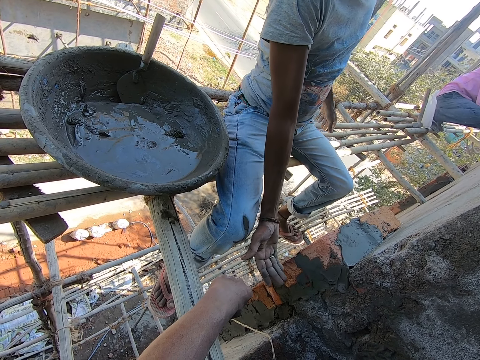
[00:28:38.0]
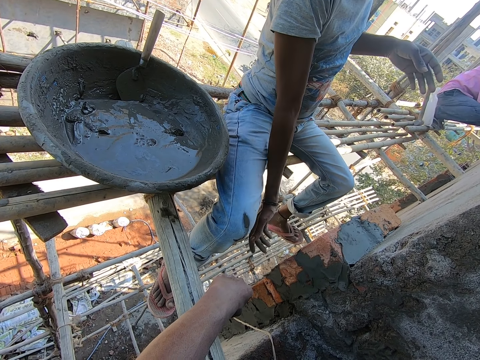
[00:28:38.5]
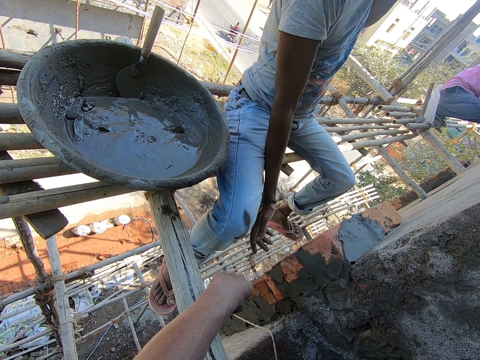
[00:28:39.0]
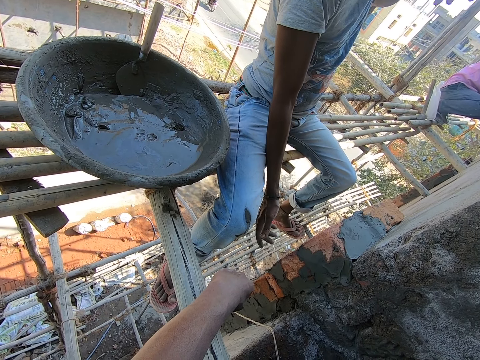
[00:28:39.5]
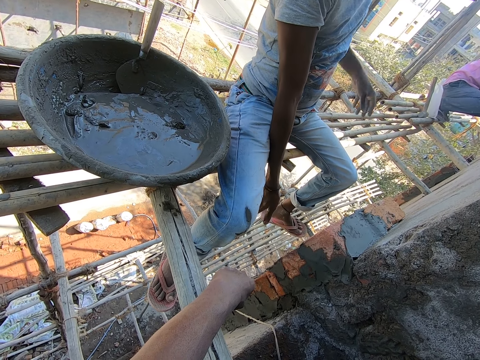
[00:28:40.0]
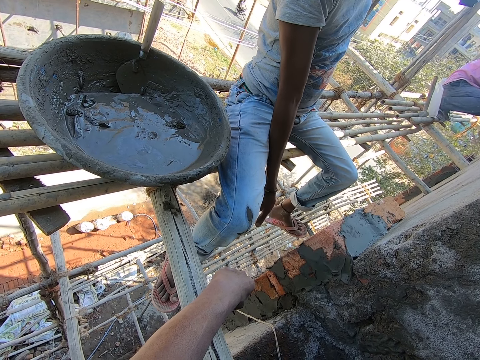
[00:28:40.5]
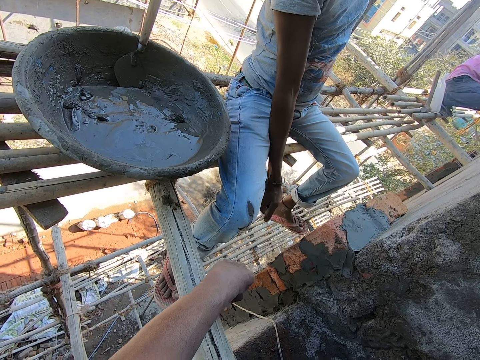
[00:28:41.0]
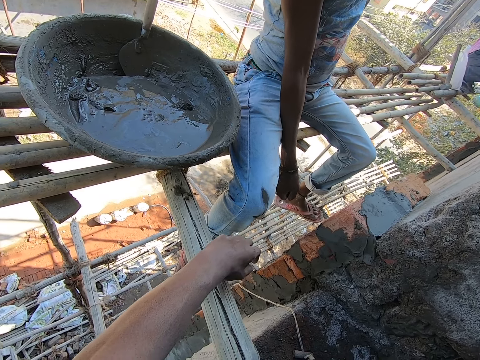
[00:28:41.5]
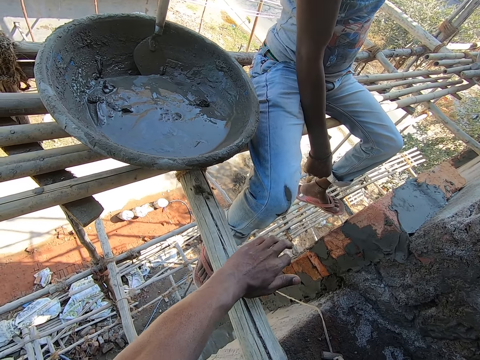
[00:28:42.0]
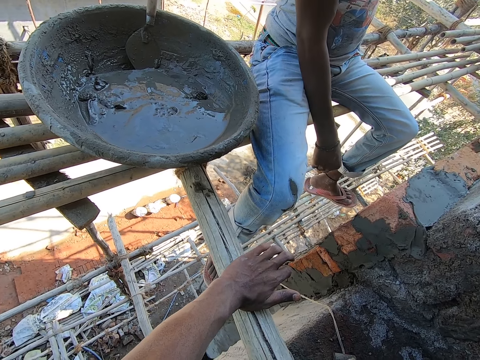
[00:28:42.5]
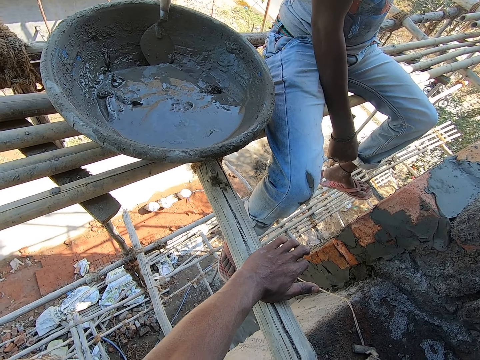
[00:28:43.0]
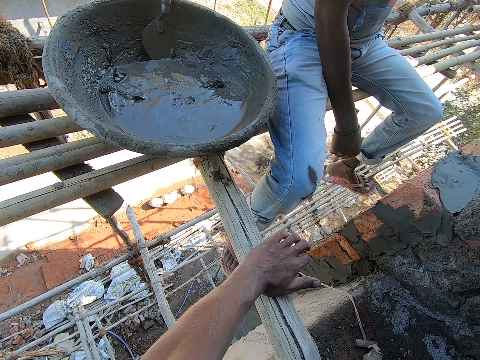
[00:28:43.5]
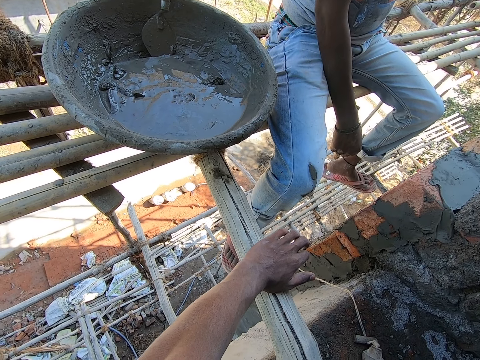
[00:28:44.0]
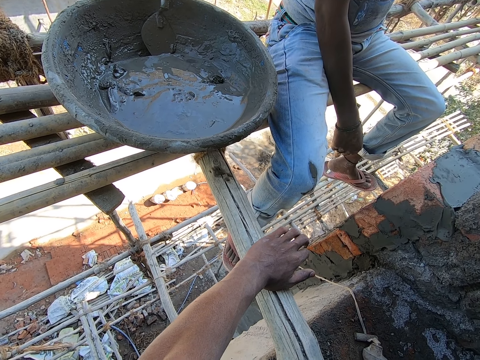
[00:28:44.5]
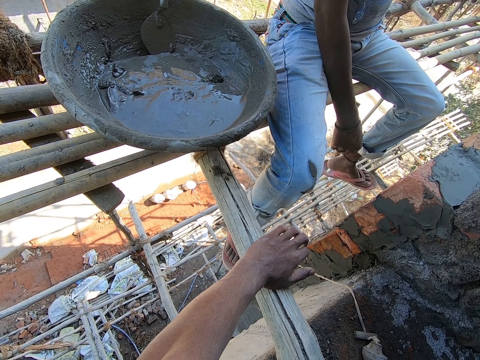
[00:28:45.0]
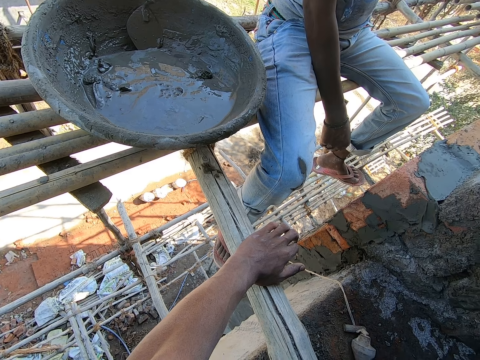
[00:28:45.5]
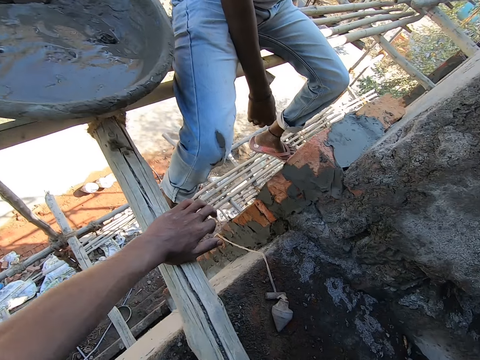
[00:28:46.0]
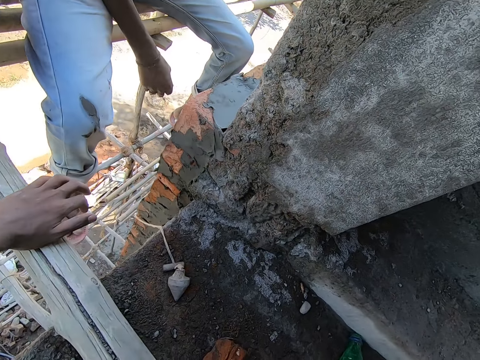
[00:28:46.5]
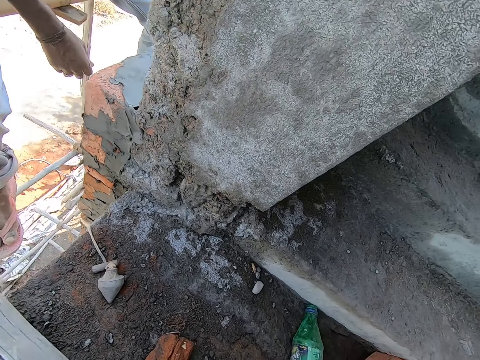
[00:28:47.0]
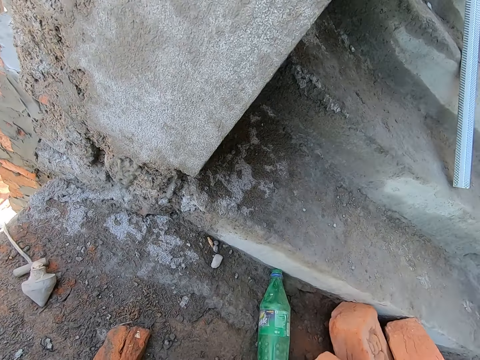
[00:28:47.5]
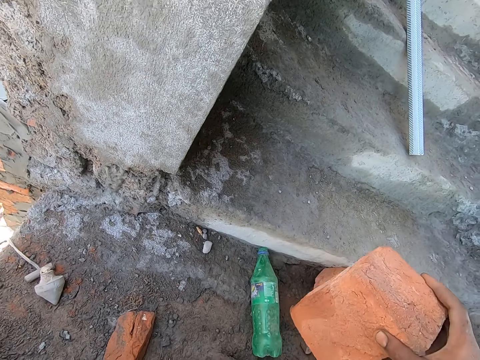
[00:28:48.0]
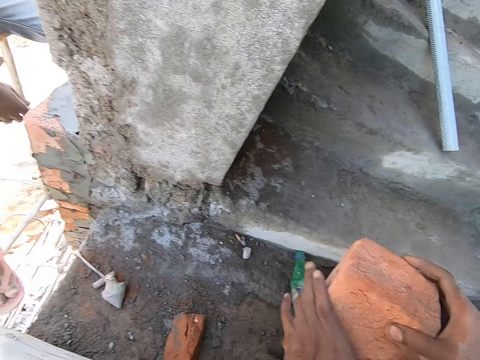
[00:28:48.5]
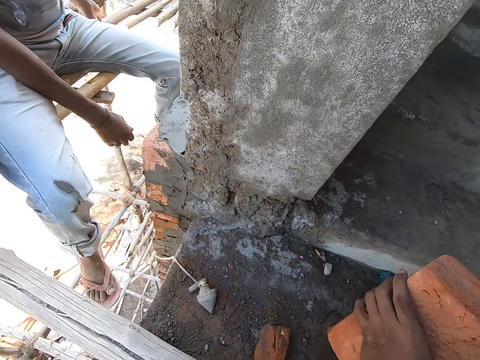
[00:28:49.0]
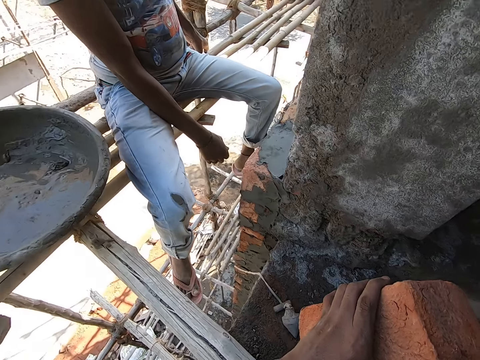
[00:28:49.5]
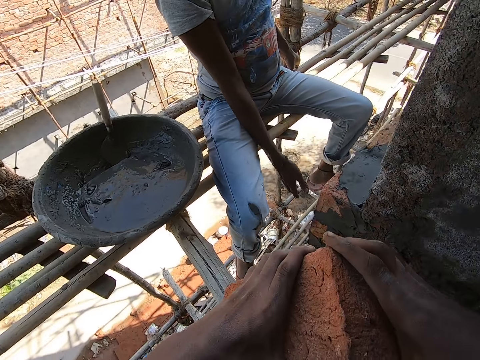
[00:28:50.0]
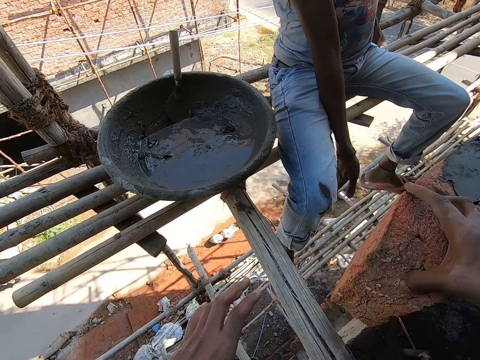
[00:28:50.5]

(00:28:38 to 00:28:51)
The man touches his face with his left hand. The camera wearer holds a brick with his right hand. He holds the brick with both hands.

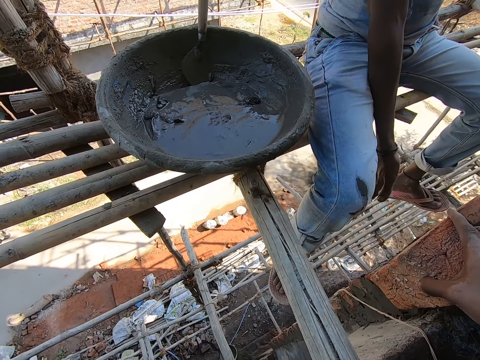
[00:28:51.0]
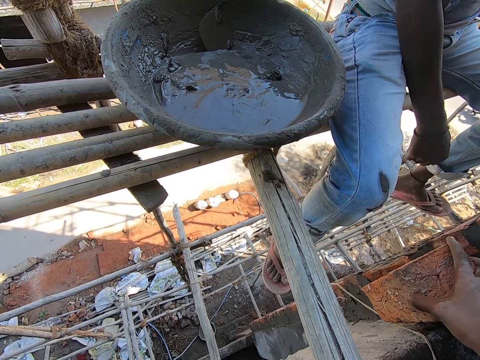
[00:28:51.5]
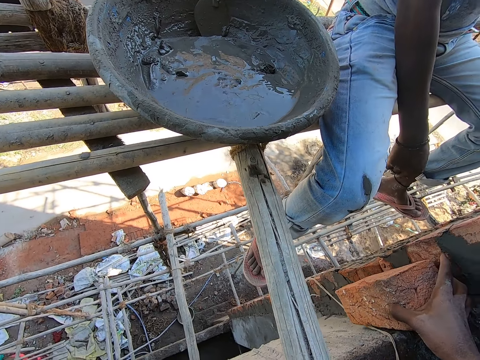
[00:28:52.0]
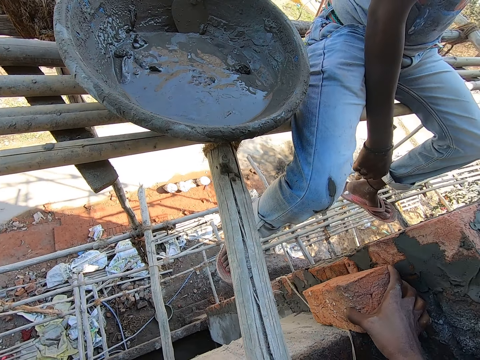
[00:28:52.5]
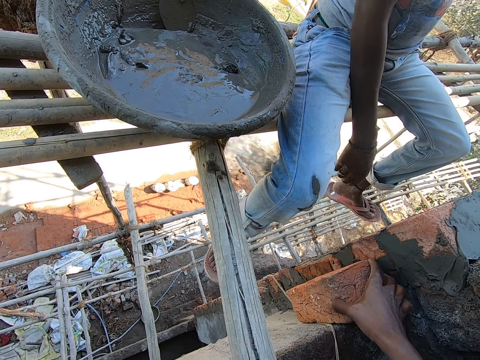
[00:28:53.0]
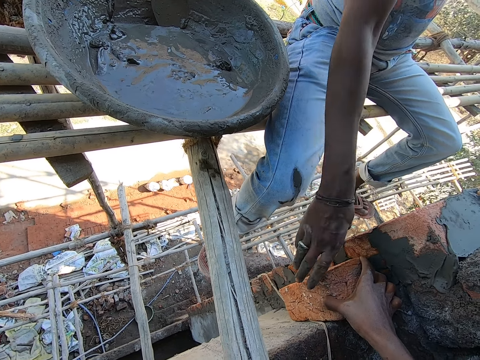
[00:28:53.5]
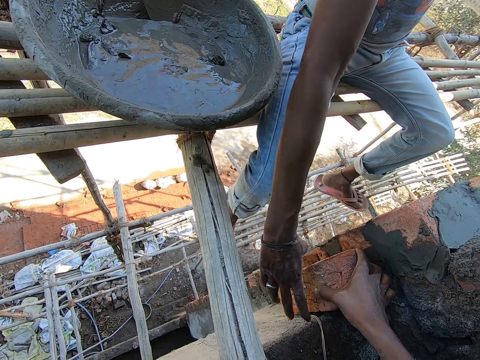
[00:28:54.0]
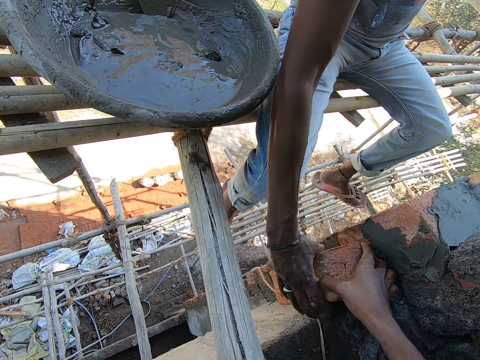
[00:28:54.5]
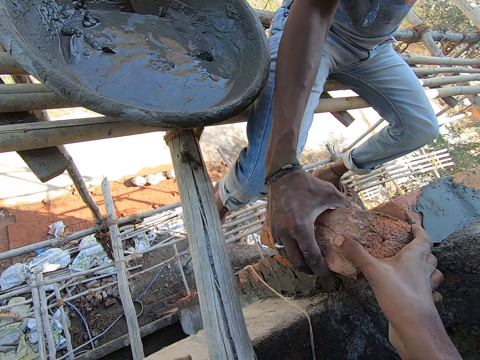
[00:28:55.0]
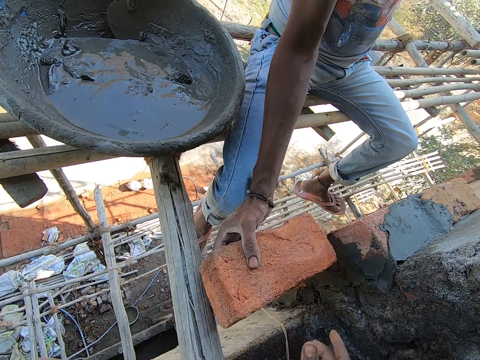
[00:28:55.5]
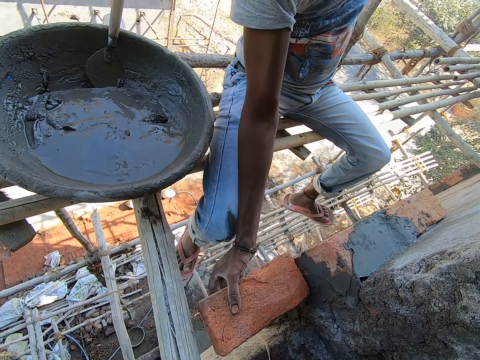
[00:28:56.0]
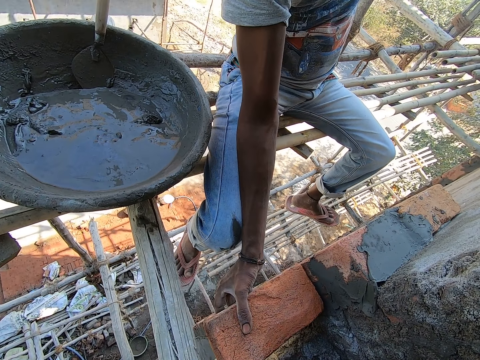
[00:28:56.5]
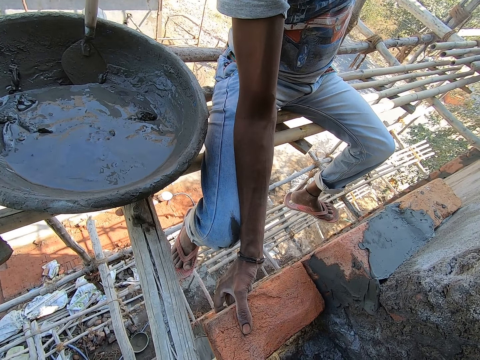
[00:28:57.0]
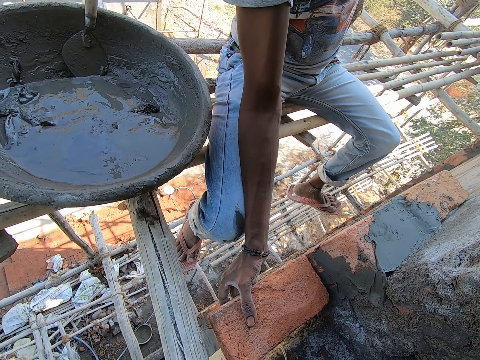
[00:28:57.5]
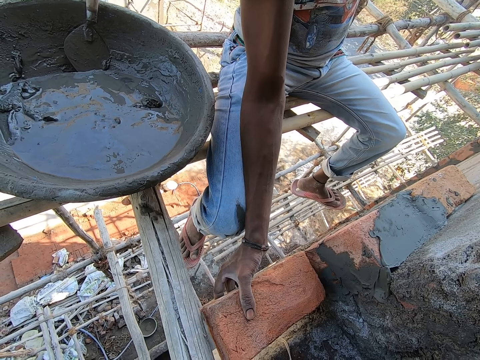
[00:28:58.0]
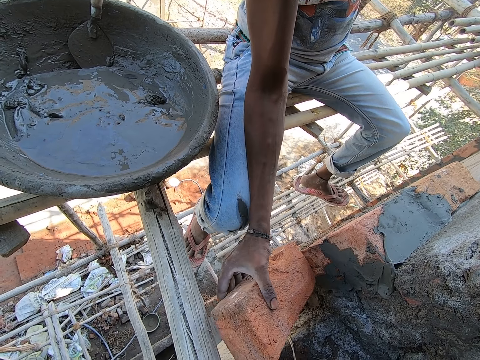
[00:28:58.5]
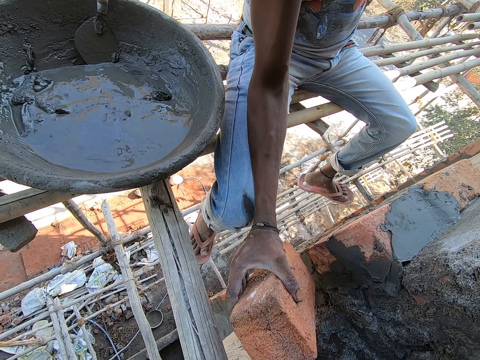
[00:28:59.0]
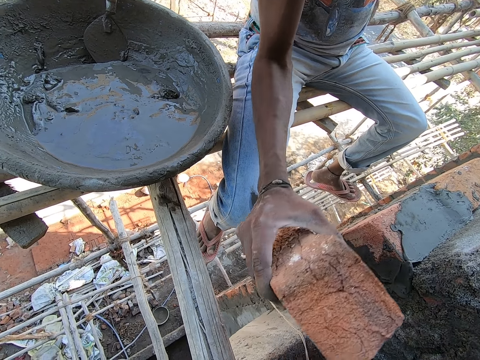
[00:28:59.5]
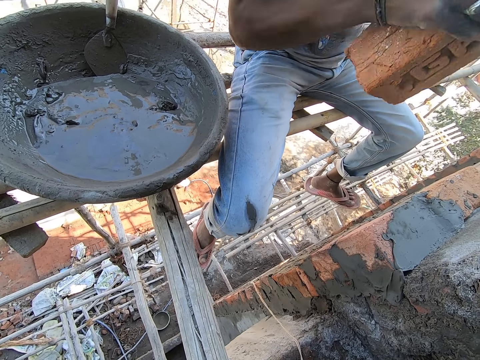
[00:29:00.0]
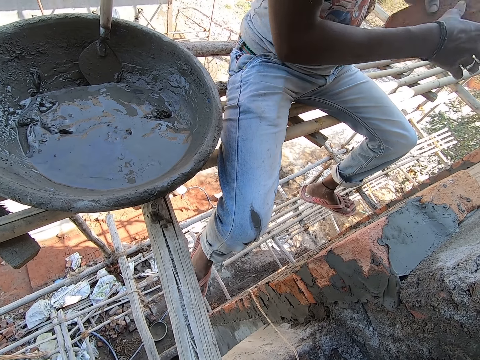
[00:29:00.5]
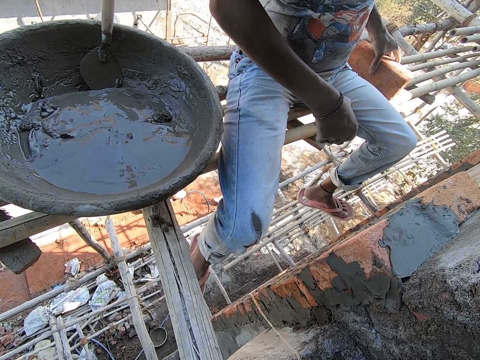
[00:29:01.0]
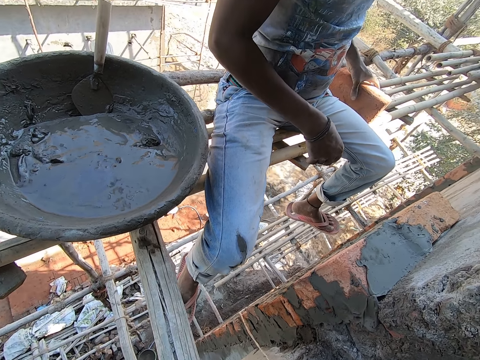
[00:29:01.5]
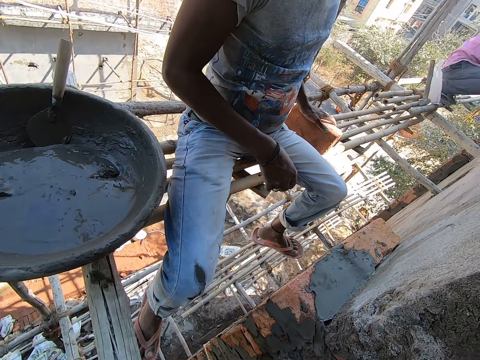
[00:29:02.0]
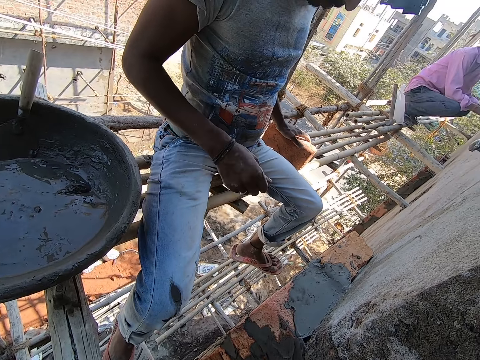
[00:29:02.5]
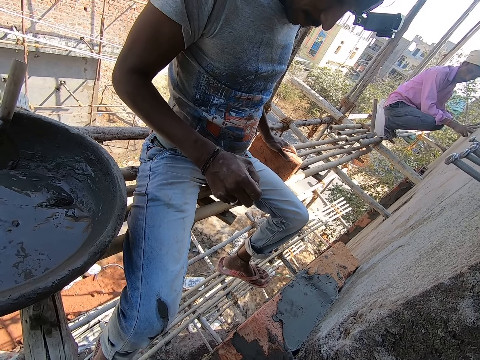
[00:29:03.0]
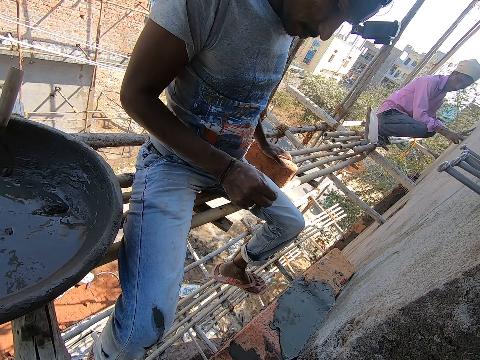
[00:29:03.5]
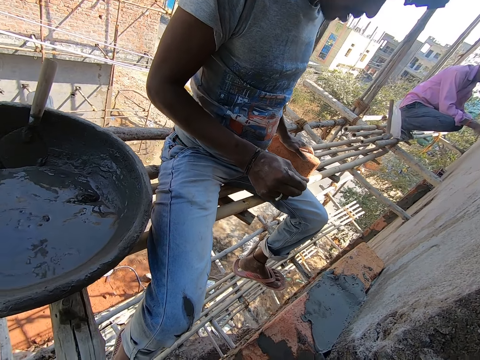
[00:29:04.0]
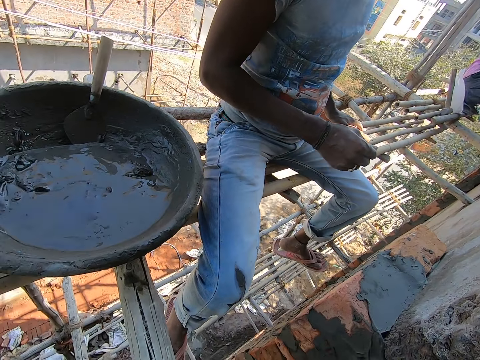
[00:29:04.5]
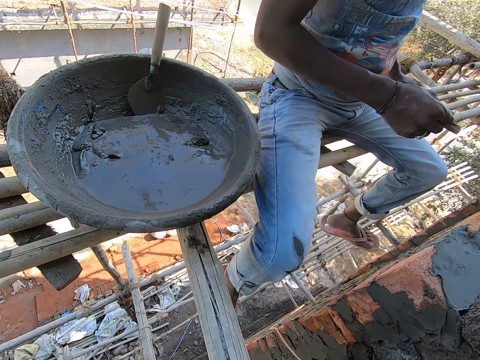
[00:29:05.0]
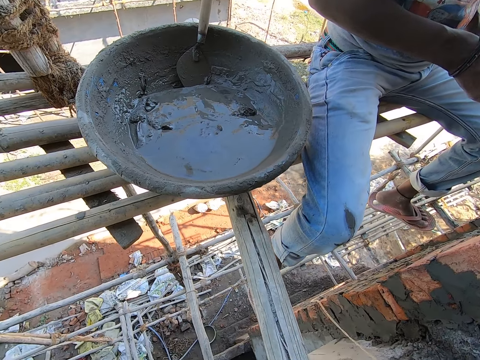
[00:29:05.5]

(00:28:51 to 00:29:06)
The camera wearer places the block on the structure. He holds the brick by the wall with his right hand. The man takes the brick from the camera wearer with his right hand. The camera wearer gives the man the block. The man holds the brick by the wall with his right hand, arranges the block with the other blocks, passes the brick from his right hand to his left hand, and places the brick on the plank with his right hand.
